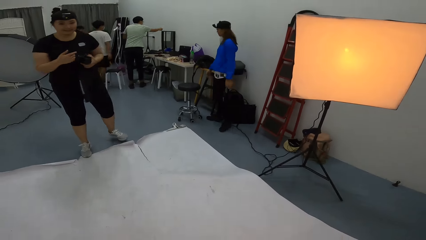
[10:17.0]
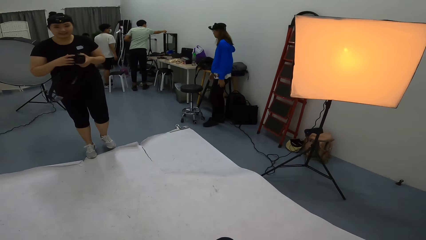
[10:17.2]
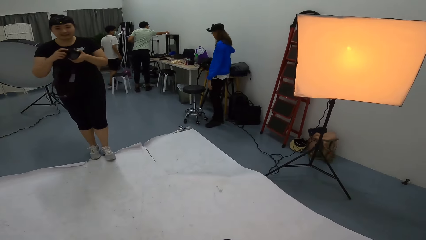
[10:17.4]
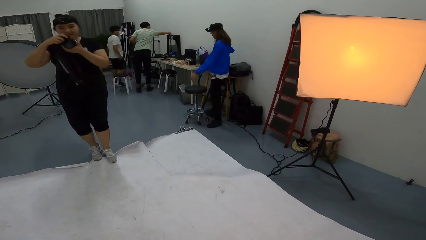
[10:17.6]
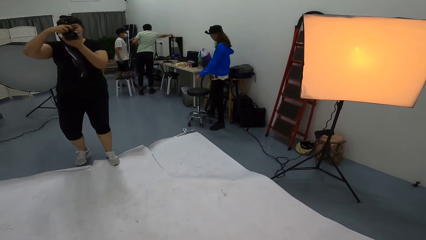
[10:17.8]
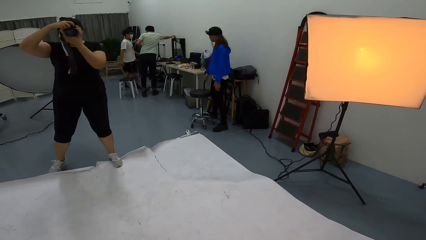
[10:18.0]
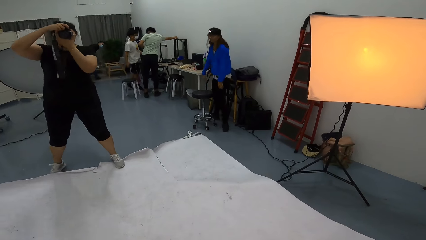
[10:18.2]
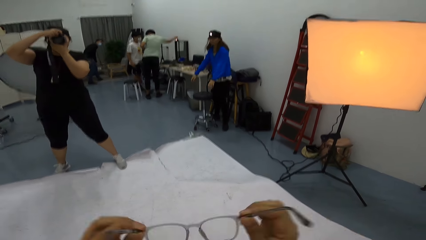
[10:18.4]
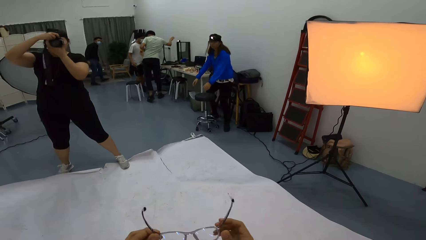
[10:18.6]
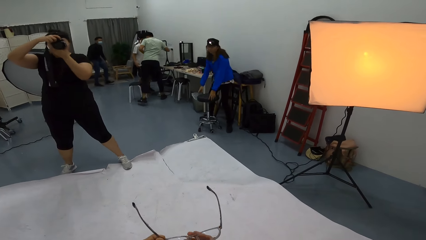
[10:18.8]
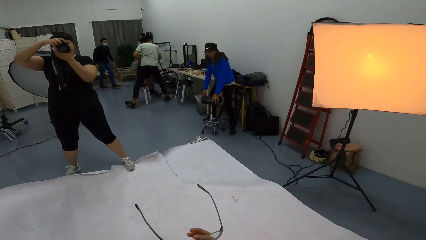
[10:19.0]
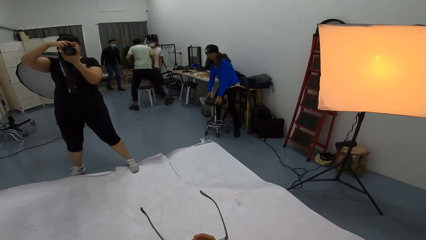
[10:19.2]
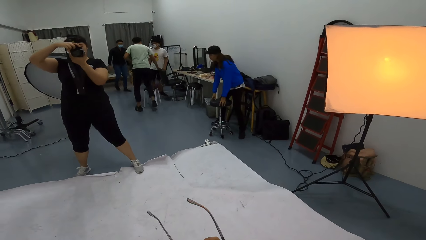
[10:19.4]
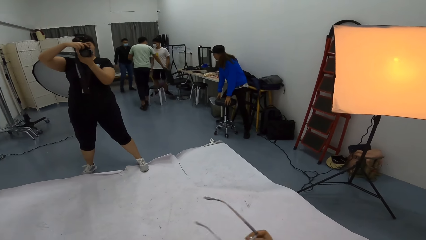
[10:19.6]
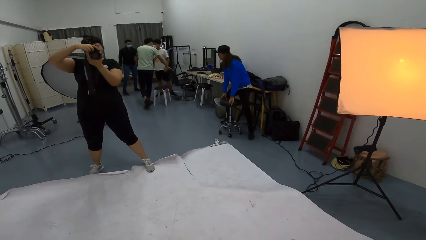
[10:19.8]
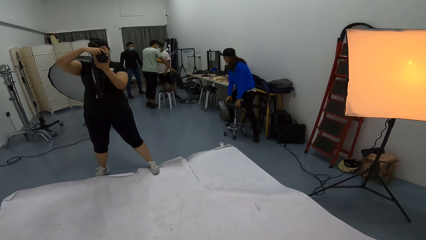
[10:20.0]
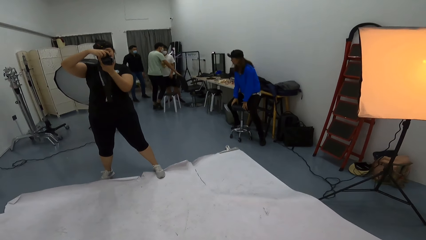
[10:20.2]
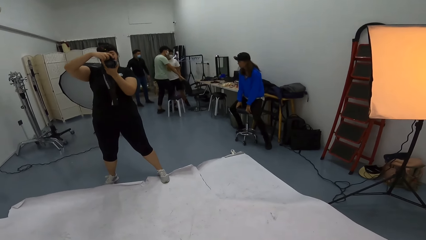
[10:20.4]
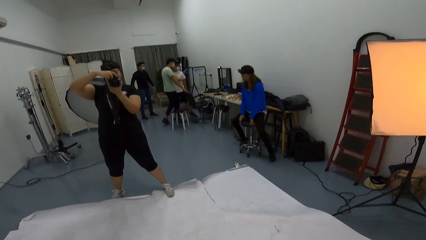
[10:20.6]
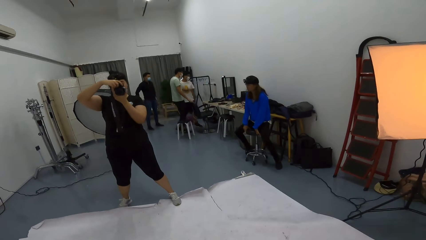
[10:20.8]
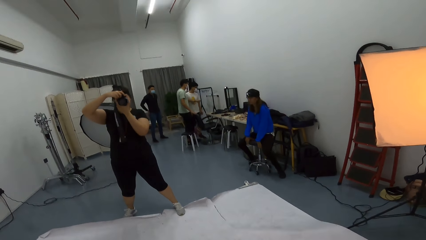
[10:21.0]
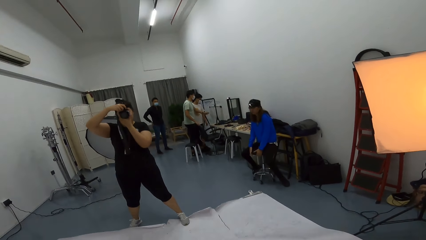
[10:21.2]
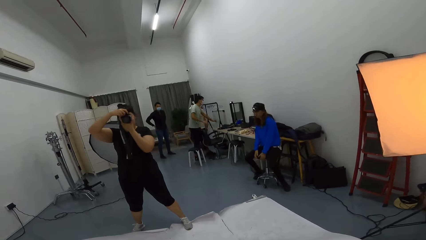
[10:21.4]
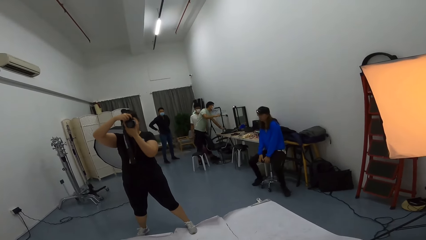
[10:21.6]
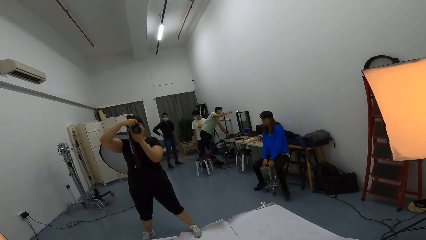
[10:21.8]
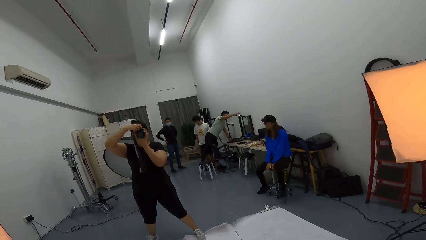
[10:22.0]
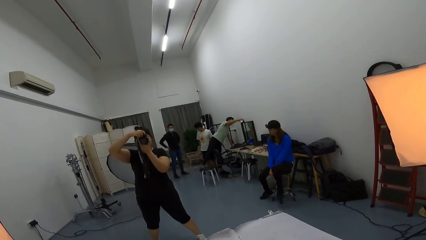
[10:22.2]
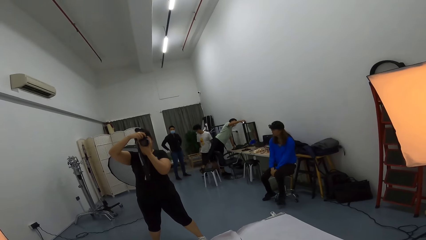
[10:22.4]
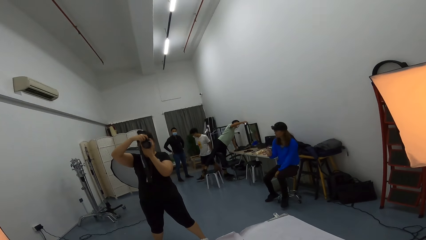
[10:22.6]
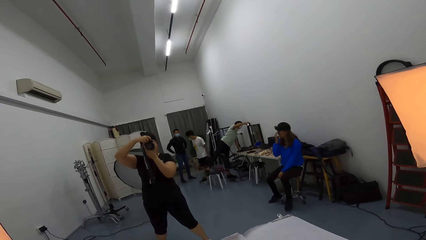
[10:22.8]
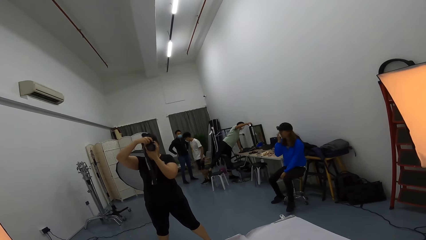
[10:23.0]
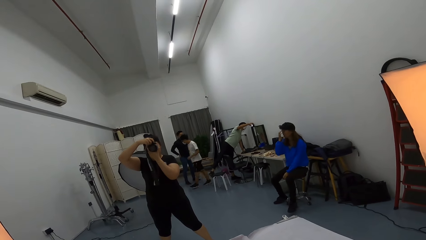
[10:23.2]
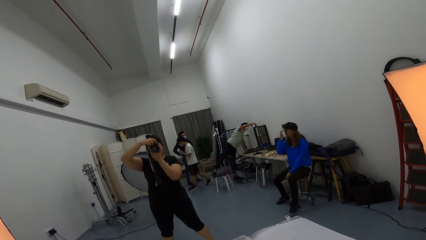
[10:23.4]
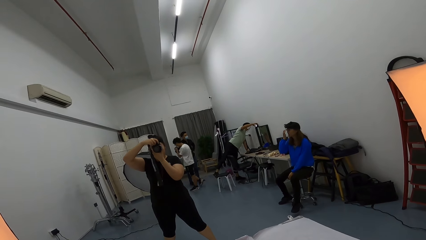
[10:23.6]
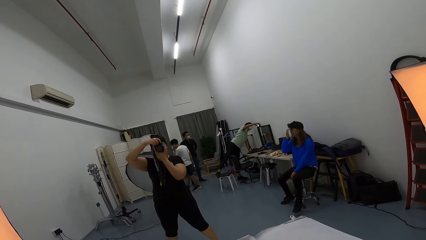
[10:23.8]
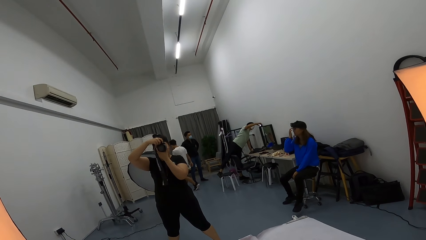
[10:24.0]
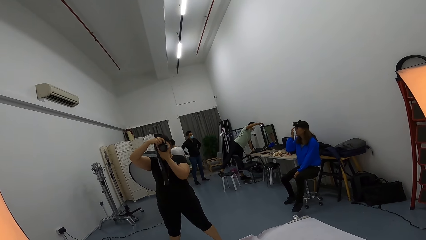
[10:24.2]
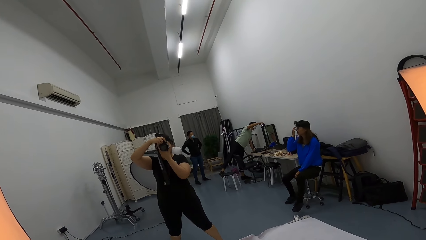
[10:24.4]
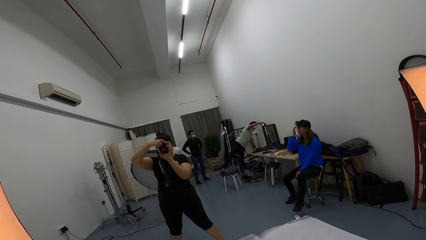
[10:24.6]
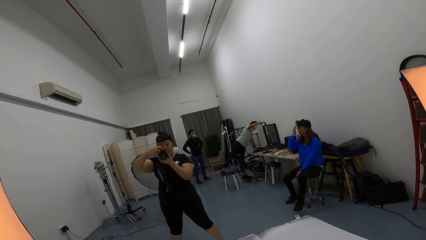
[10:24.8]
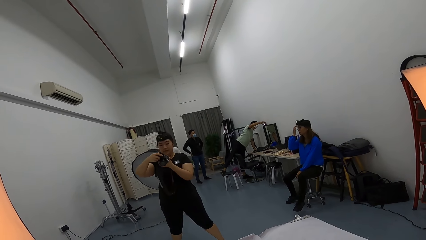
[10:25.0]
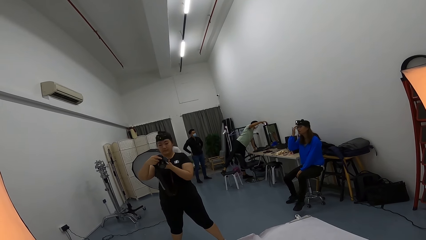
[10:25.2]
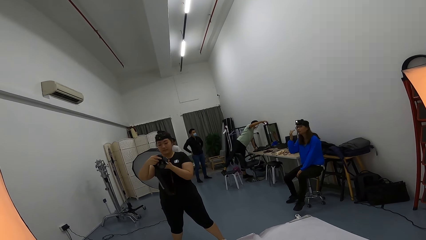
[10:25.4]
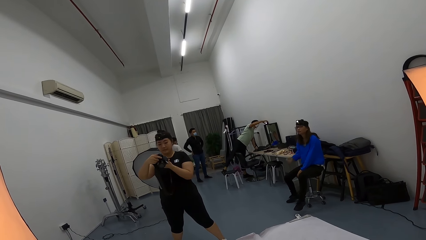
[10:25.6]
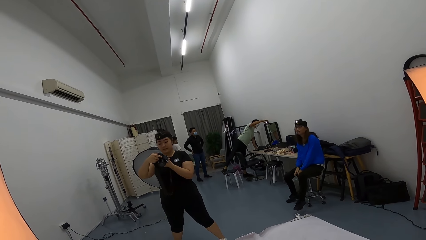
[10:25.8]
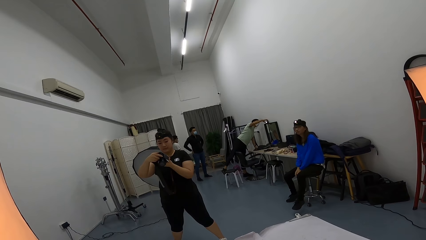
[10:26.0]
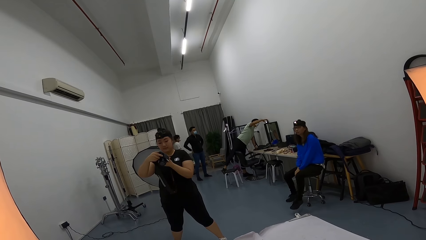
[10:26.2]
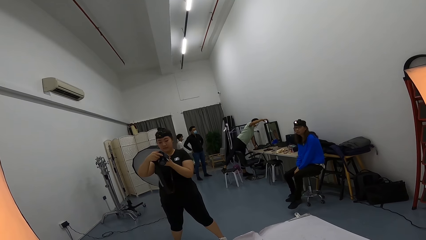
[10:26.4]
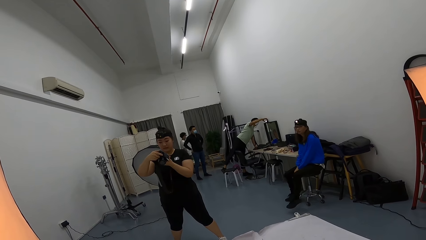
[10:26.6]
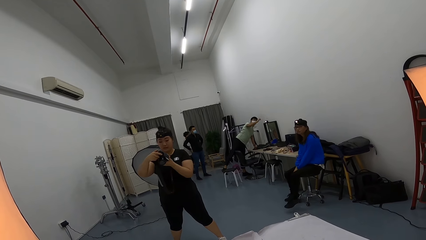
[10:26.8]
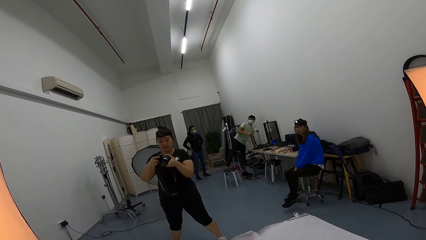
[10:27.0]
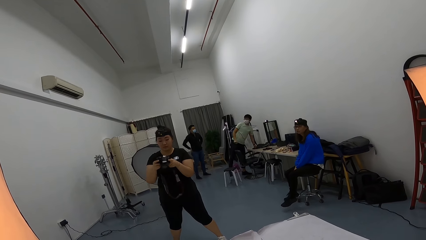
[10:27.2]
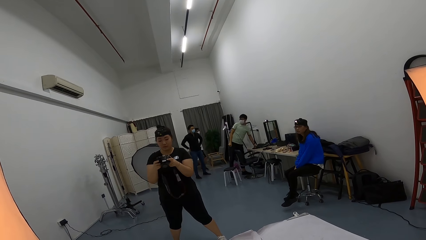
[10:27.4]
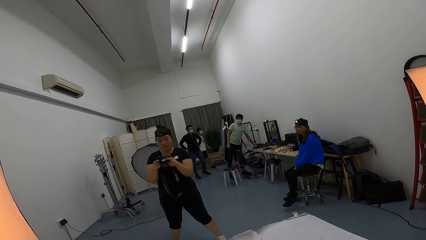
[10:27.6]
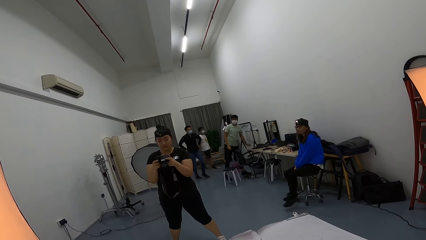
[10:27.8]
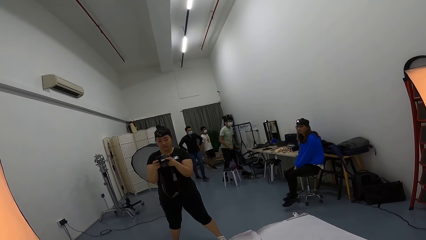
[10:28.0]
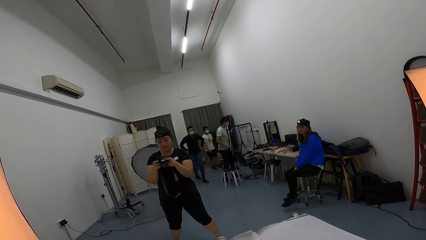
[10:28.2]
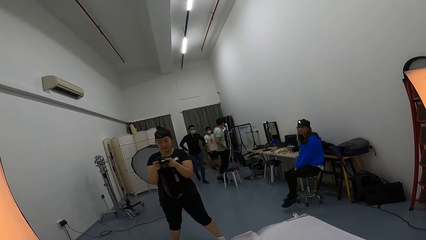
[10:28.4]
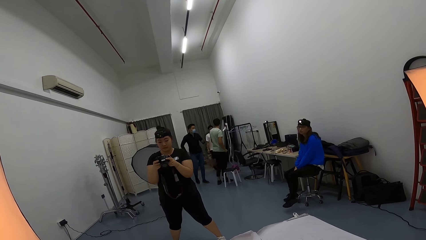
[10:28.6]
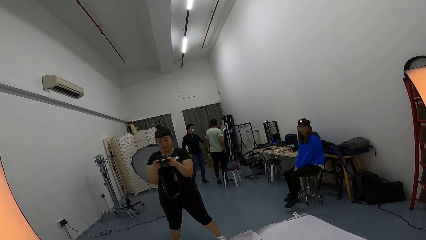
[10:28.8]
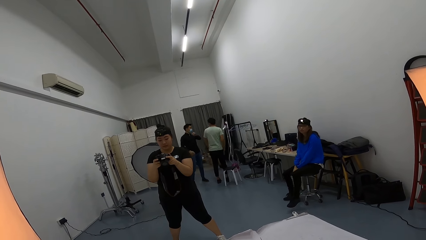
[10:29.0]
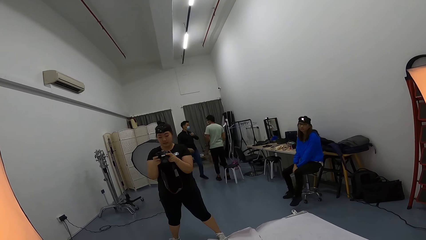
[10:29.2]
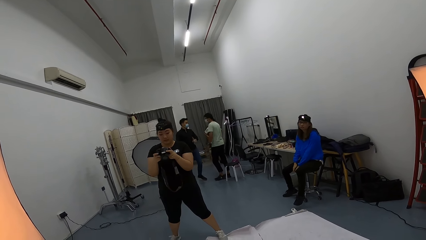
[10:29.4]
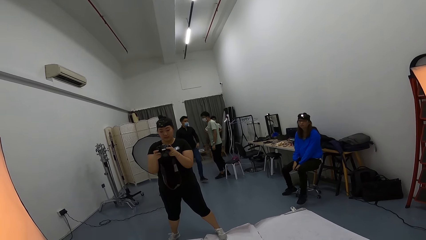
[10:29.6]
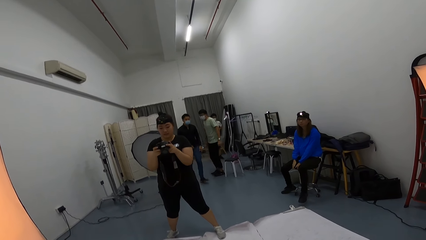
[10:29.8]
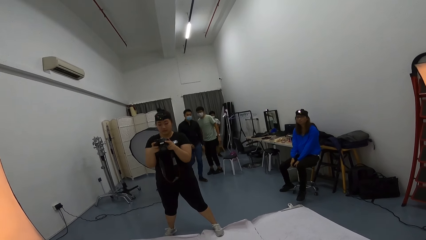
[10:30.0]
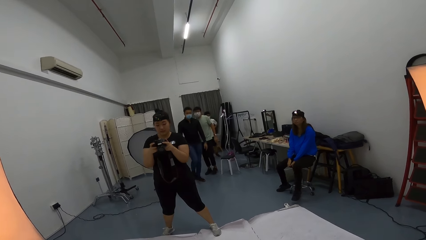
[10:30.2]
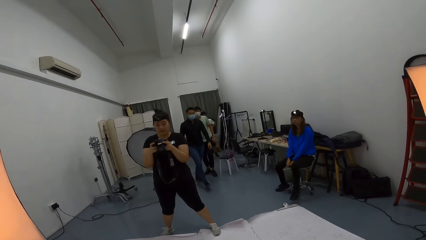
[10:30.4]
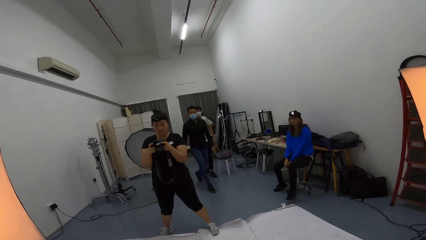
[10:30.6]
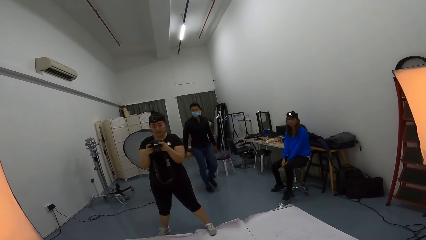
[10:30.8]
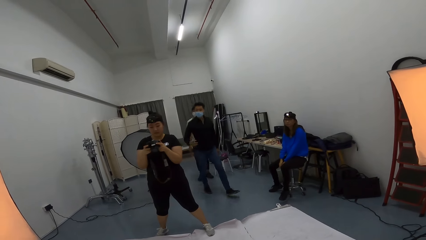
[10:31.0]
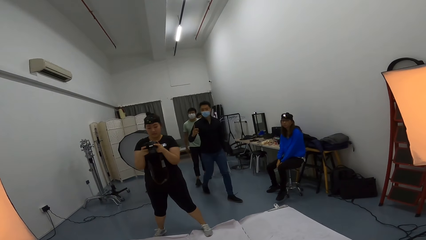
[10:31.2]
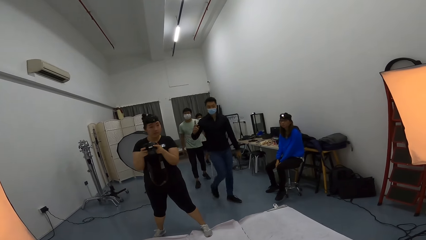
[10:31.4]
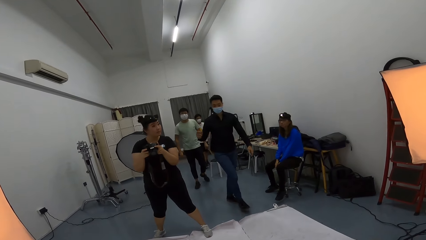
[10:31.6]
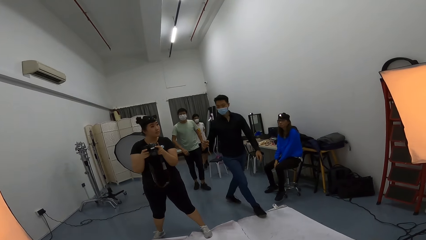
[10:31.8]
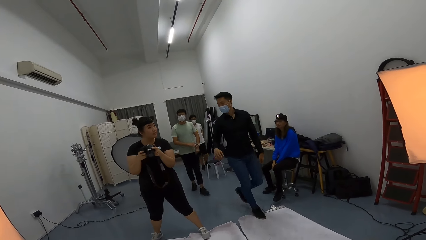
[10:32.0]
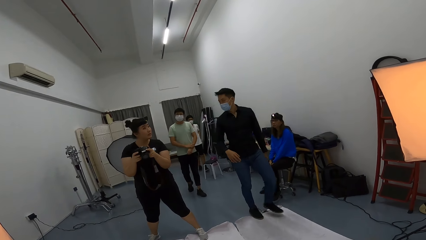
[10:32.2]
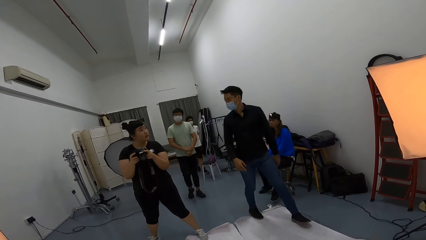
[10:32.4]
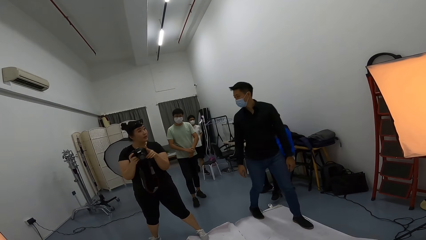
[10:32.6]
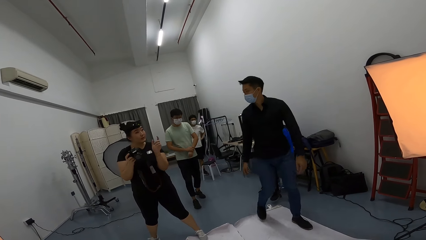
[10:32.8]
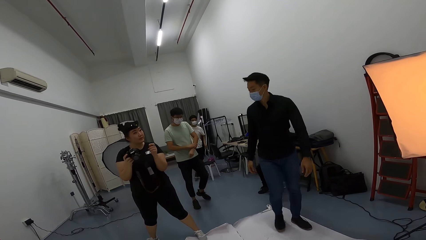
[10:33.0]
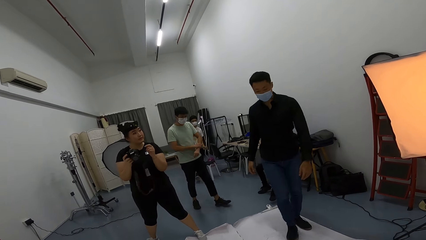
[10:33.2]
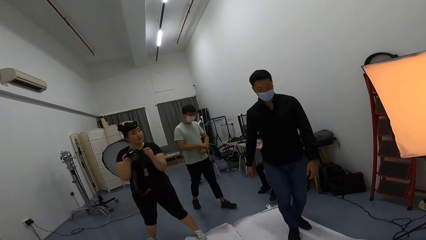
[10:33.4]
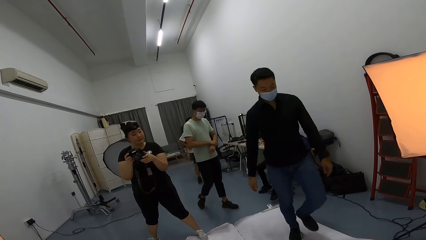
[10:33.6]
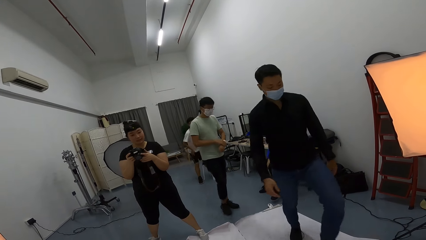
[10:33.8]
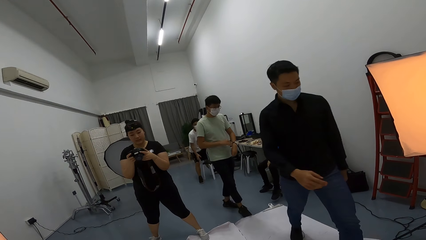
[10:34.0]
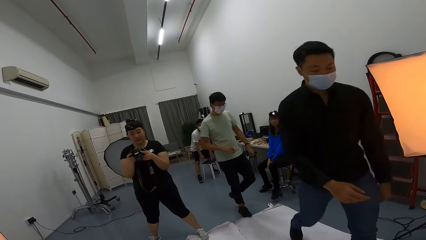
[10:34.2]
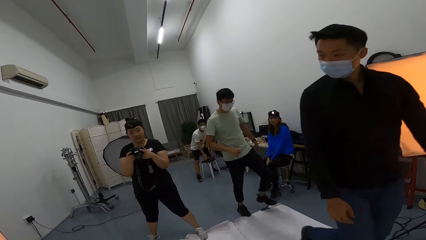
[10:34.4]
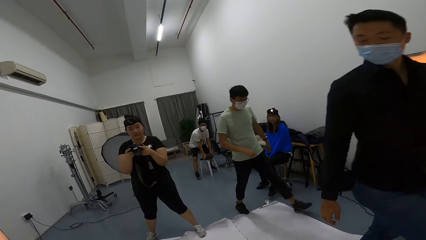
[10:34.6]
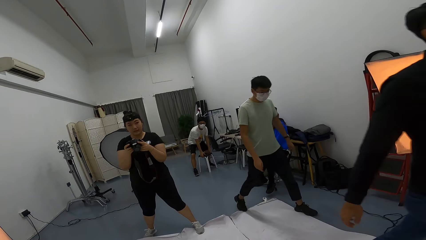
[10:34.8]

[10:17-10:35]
A lady takes a photo of the camera wearer with the camera. Another lady sits down. A man and another man walk in the room. The first lady looks at the camera. The camera wearer talks to the first lady. The first lady talks to a person. The man and the other man dialogue with the first lady.
